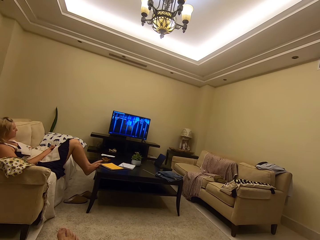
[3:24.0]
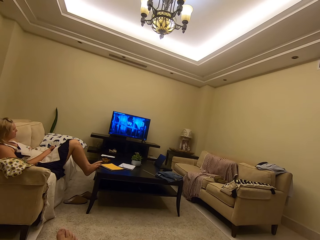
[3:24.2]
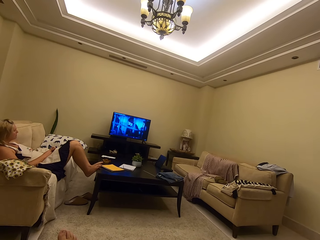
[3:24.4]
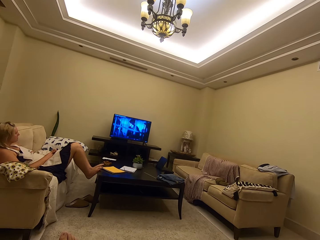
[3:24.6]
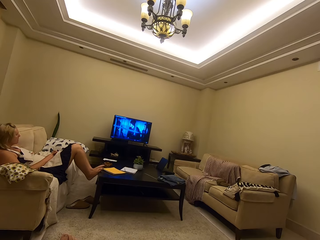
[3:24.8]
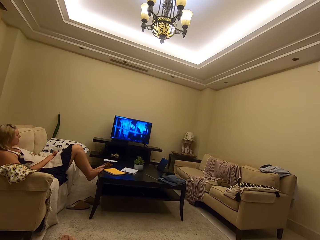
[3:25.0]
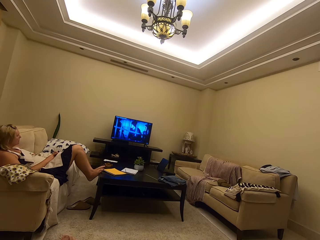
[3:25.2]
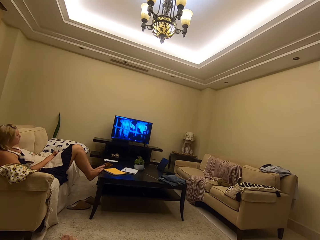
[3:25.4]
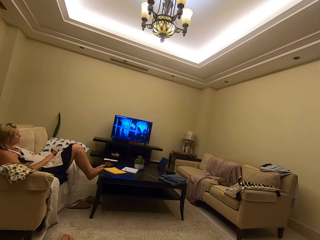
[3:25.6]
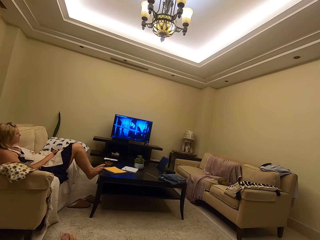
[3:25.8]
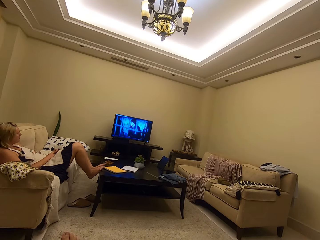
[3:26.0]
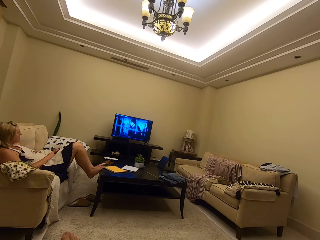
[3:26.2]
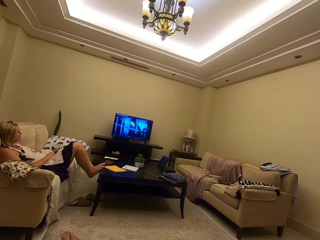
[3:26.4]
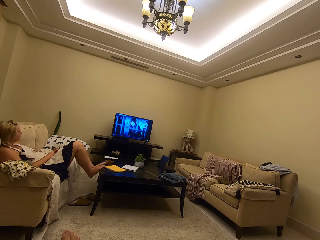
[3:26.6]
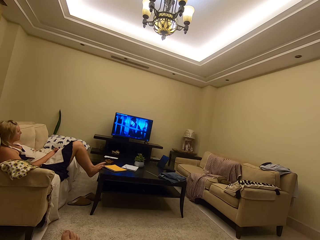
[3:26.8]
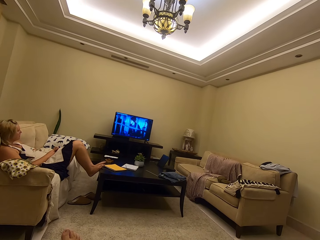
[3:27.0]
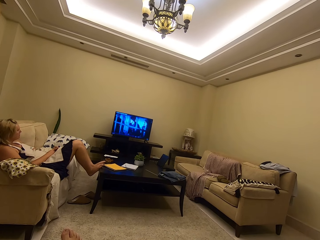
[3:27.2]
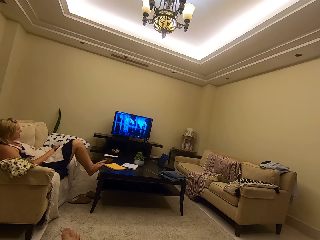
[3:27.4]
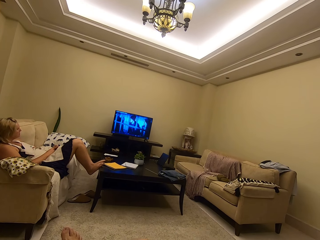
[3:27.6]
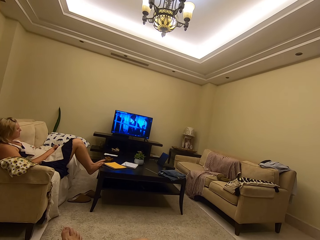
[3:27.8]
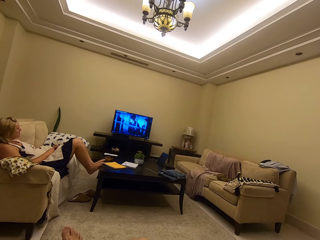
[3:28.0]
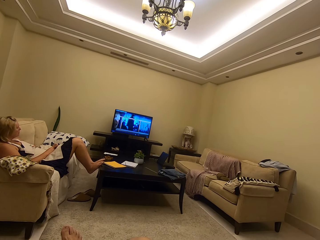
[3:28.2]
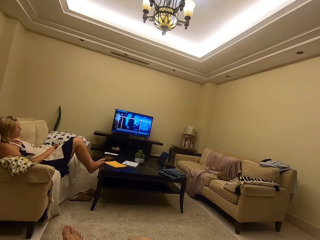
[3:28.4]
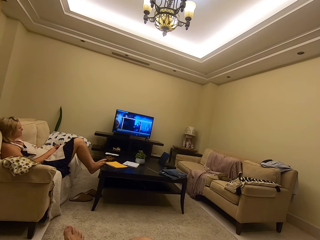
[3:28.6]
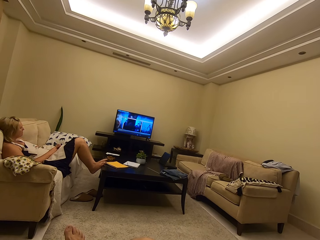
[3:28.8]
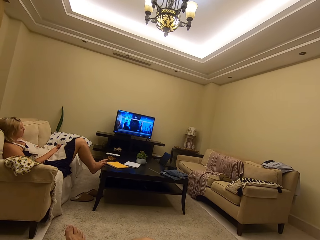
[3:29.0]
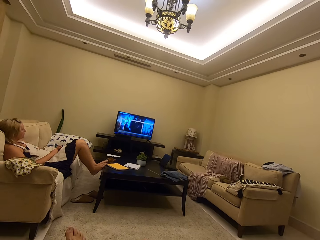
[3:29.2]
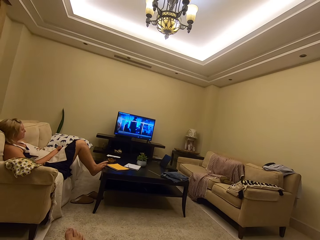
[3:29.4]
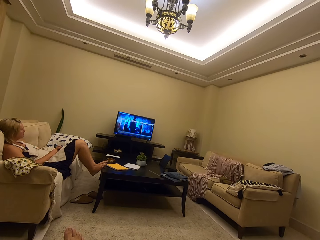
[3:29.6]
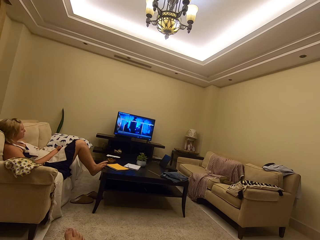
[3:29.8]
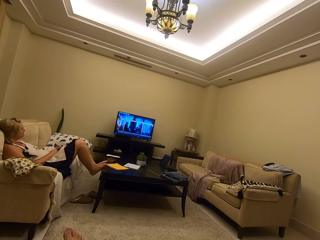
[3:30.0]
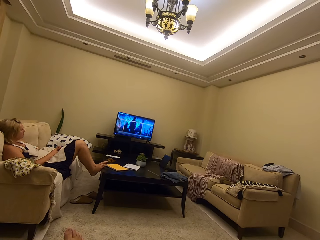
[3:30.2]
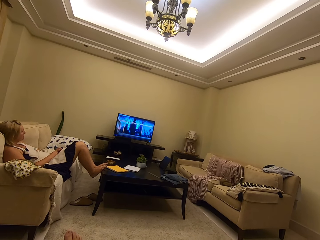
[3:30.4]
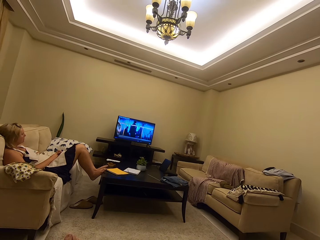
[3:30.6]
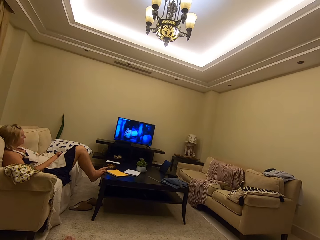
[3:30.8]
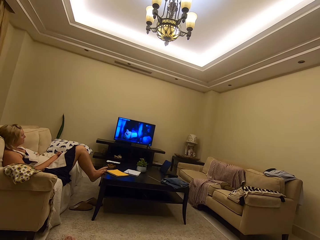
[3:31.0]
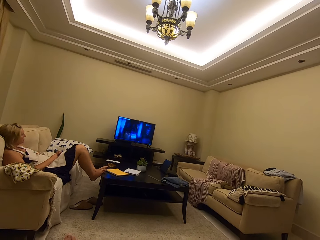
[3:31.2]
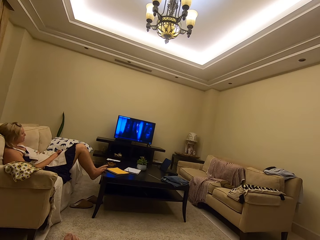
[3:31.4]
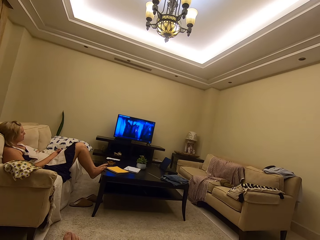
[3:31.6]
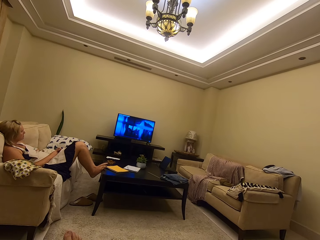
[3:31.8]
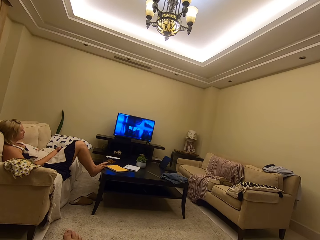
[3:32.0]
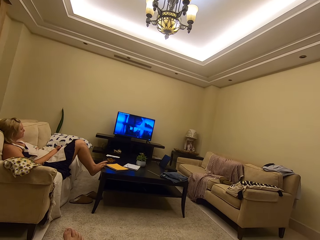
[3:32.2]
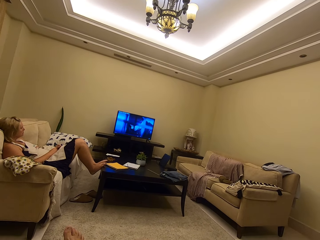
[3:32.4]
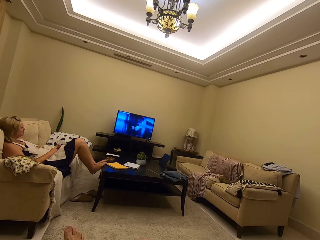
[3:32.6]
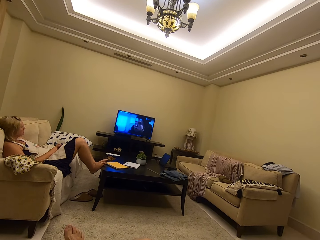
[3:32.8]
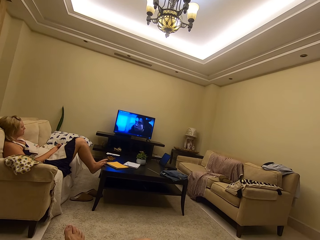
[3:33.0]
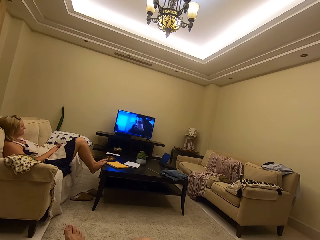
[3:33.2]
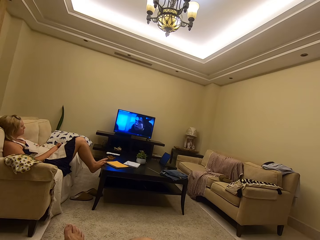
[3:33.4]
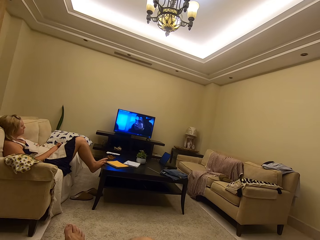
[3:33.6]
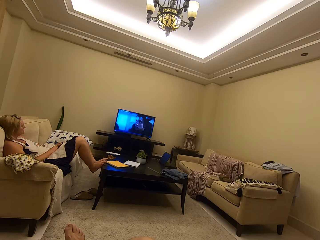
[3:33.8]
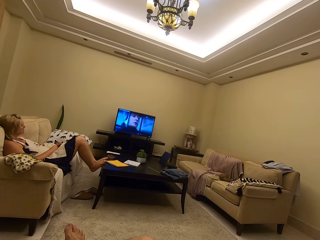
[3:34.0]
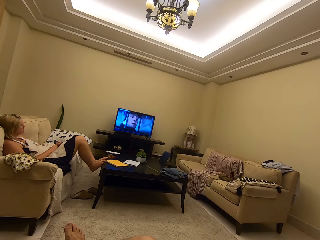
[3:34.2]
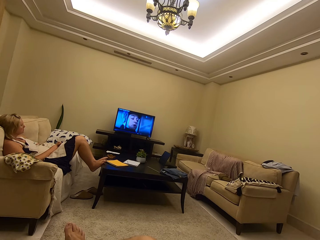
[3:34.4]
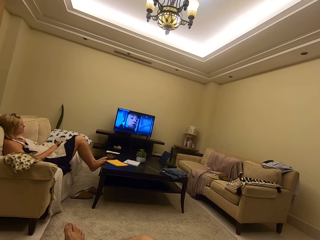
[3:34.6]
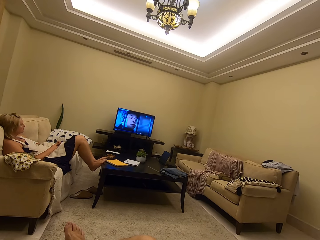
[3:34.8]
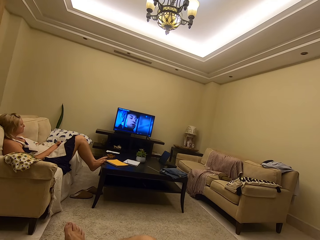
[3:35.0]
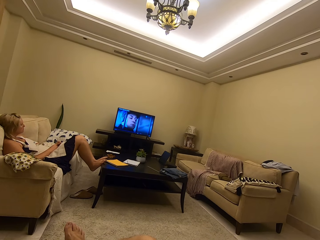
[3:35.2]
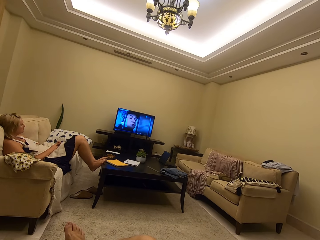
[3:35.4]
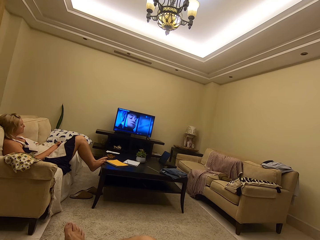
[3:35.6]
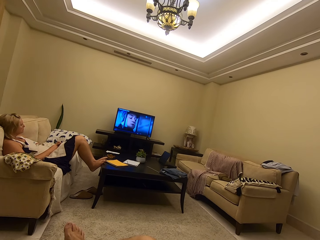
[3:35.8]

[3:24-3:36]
The camera wearer eats the fruit. A person watches TV on the couch.

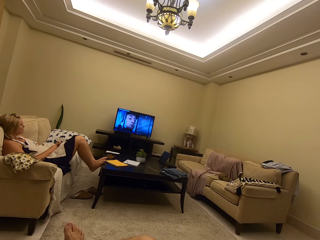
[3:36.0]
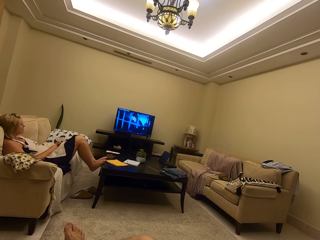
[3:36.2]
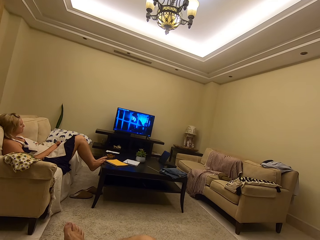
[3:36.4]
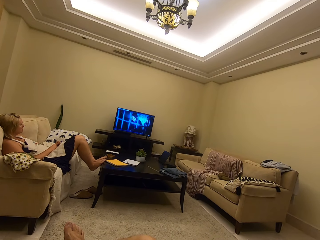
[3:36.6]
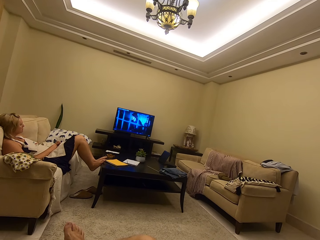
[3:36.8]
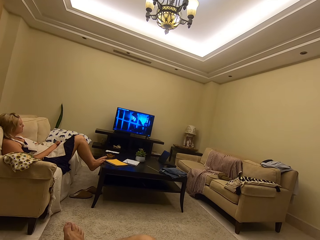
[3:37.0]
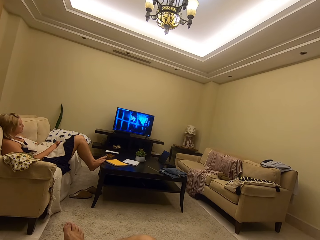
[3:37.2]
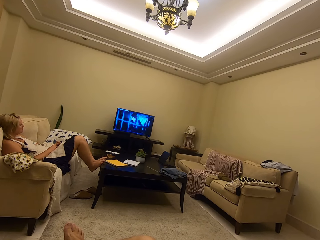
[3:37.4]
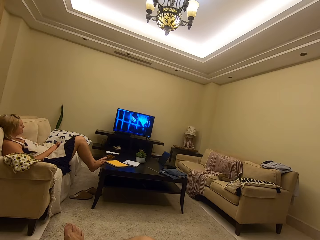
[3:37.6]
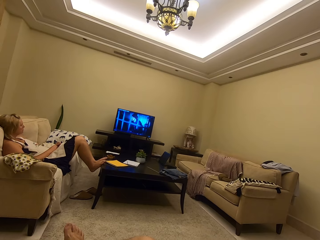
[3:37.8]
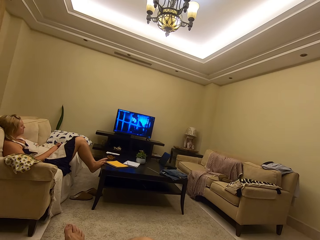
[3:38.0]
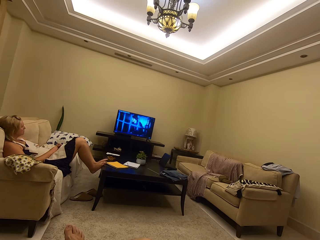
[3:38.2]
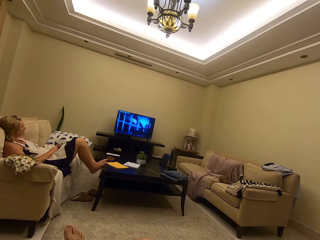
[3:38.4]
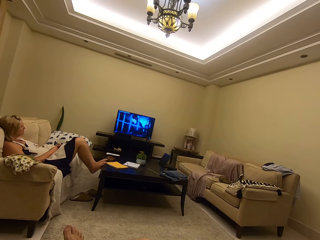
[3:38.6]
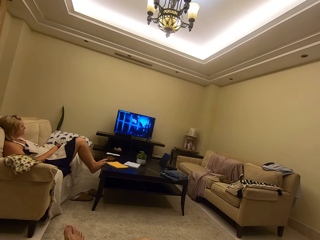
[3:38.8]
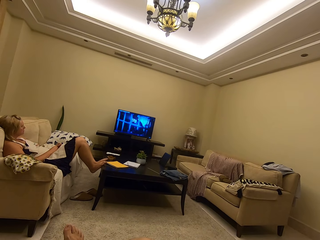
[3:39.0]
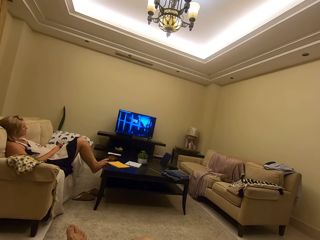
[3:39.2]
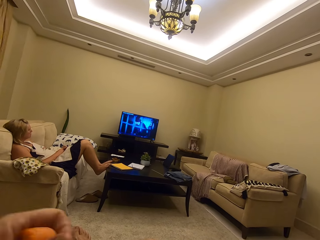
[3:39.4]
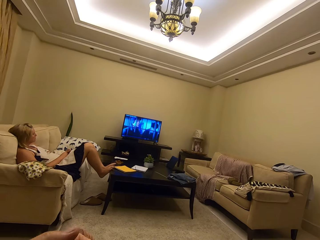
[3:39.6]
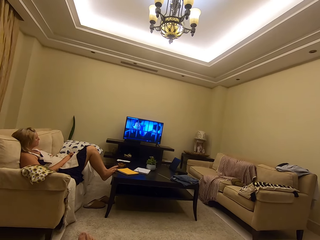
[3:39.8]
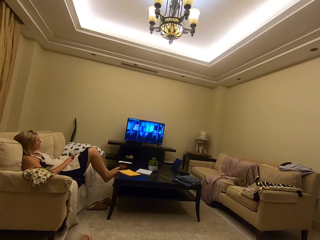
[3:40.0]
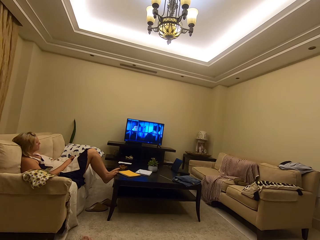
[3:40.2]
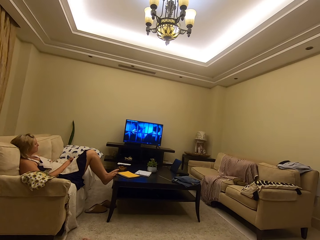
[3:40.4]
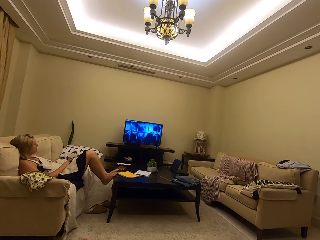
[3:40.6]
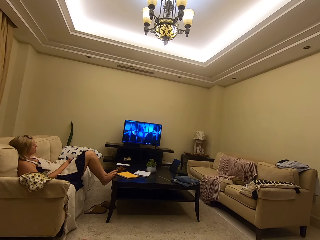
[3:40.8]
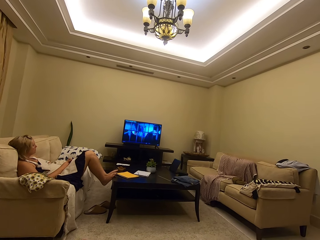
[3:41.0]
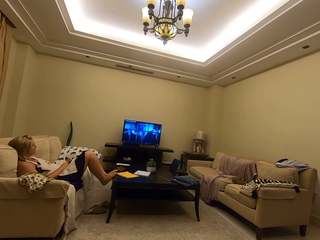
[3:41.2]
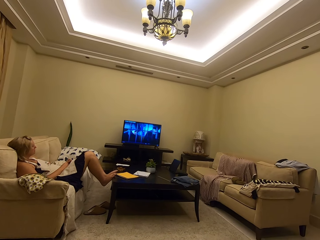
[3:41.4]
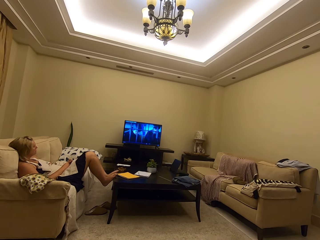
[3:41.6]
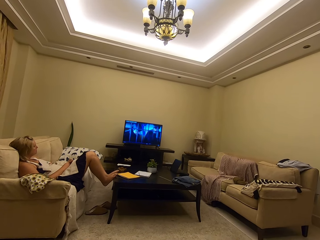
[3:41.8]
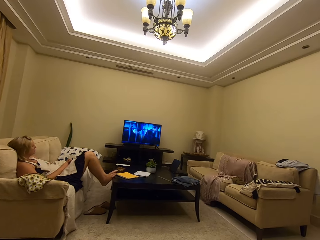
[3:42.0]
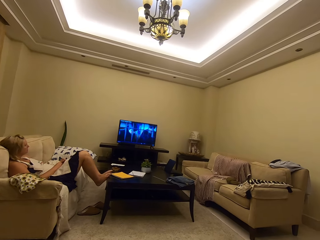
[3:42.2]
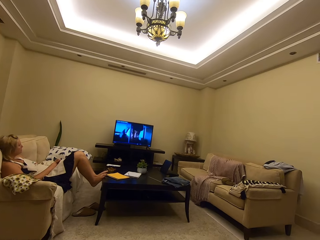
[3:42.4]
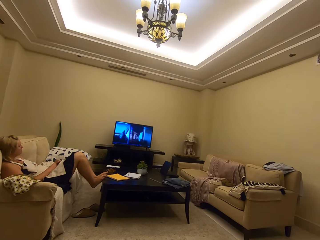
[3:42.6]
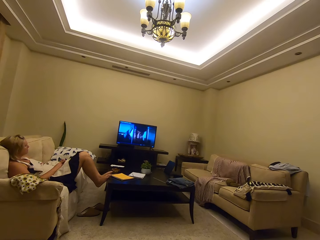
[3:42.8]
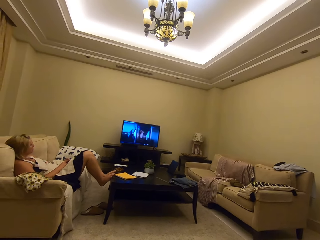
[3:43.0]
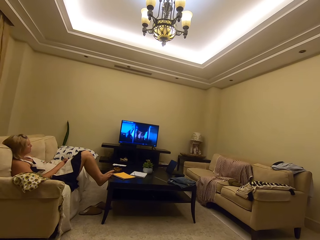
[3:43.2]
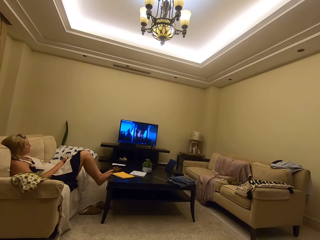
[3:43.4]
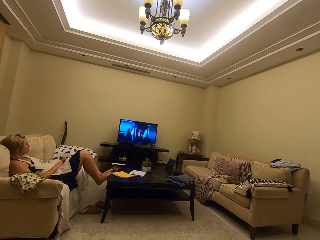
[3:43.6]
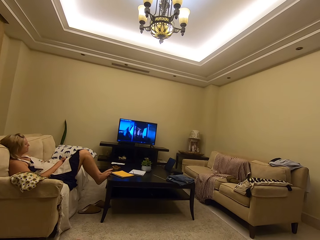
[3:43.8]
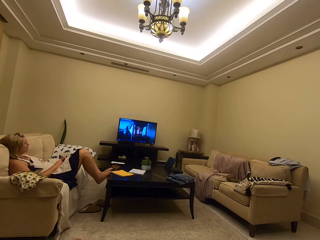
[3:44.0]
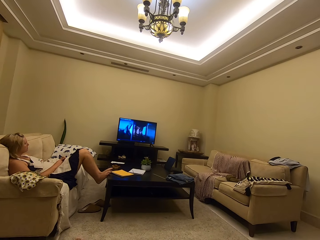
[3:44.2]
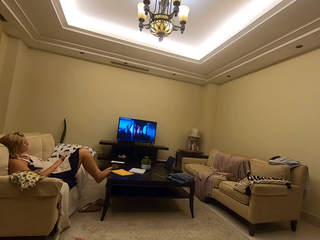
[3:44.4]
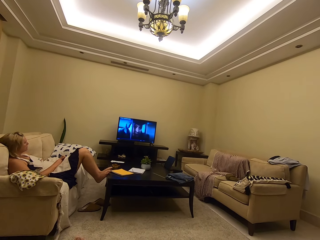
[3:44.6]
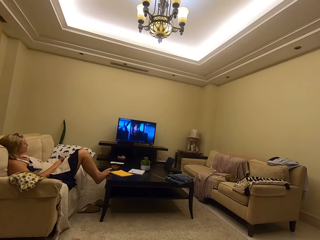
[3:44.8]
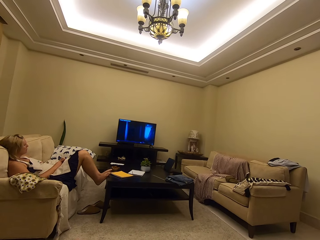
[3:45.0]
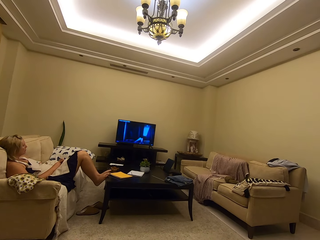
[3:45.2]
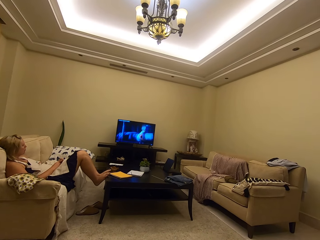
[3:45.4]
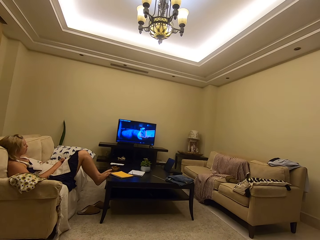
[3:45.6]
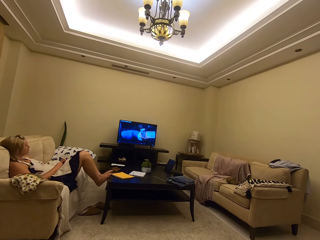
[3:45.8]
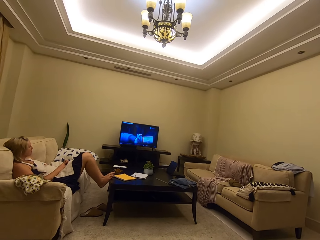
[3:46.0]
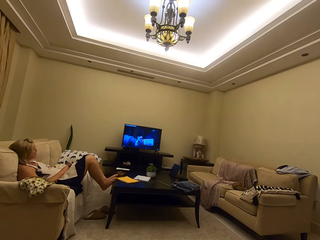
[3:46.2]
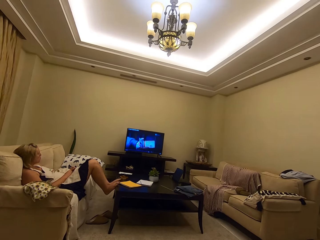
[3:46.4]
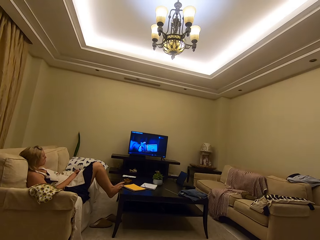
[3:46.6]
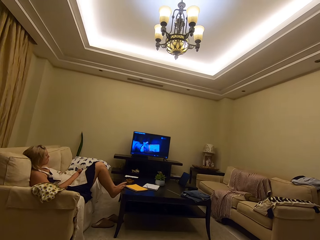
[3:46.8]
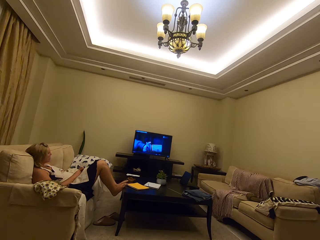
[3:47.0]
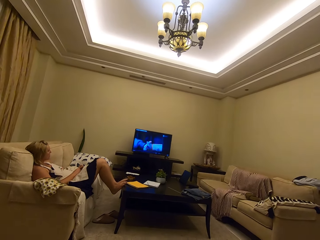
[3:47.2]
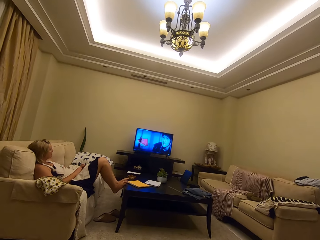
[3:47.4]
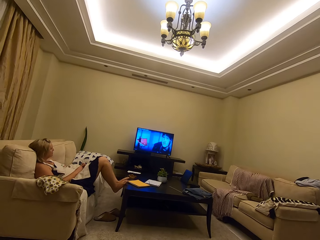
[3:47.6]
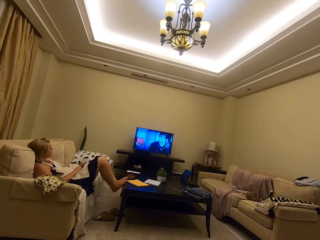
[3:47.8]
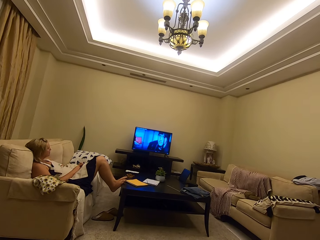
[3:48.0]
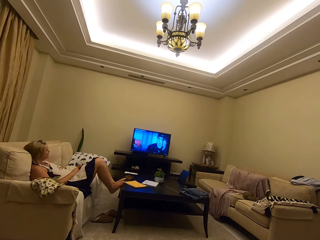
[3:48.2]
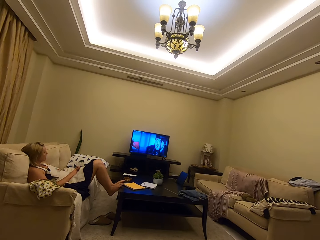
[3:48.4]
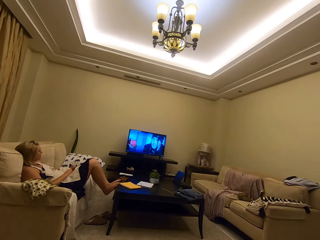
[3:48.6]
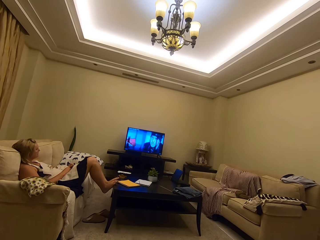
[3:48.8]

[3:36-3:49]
A person watches TV on the couch. The camera wearer watches TV on the couch.
